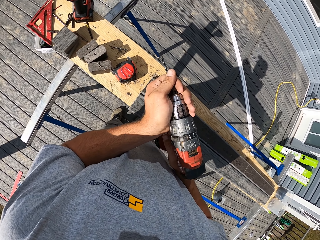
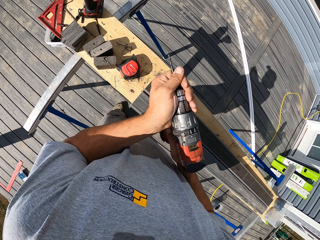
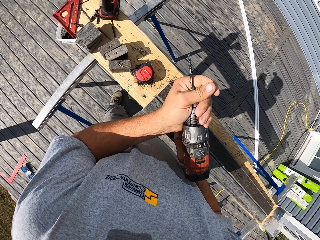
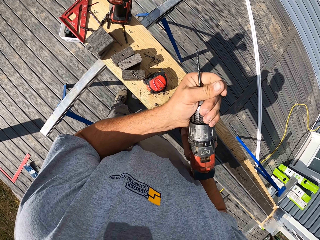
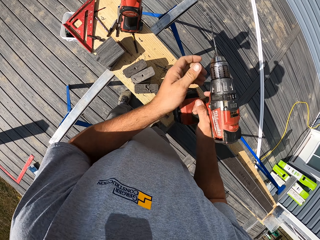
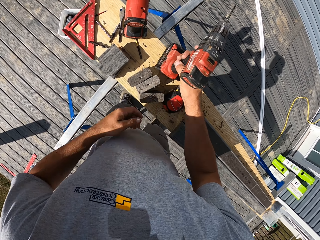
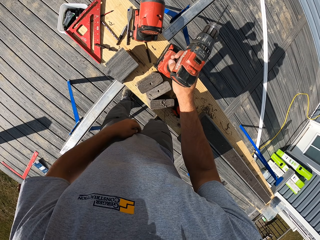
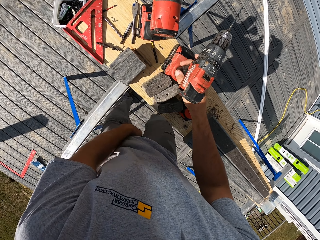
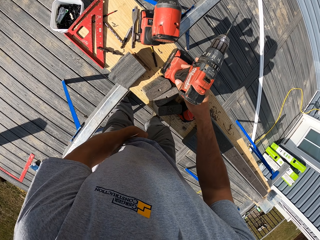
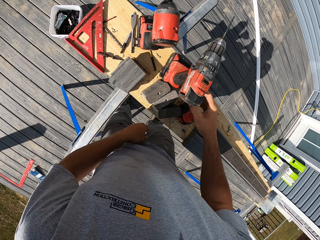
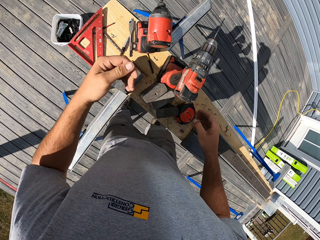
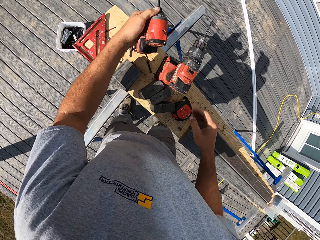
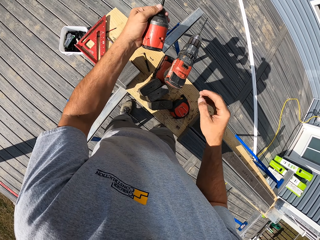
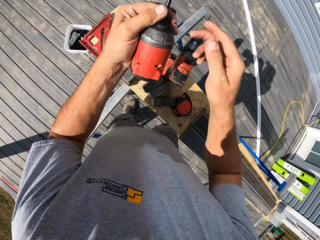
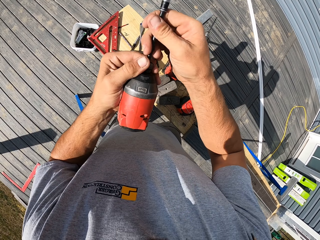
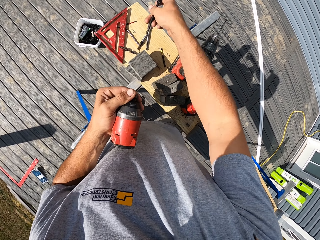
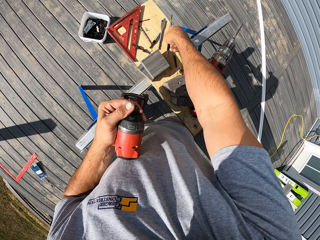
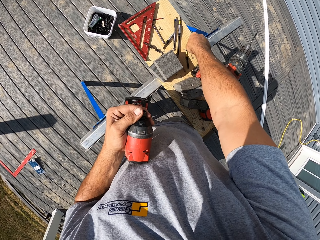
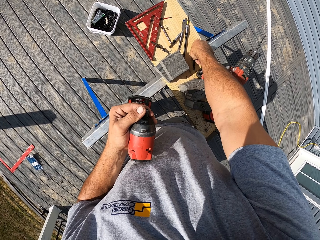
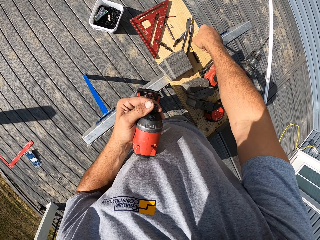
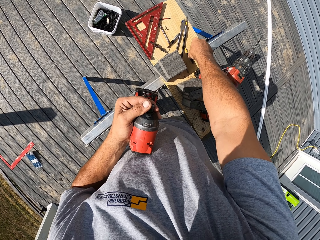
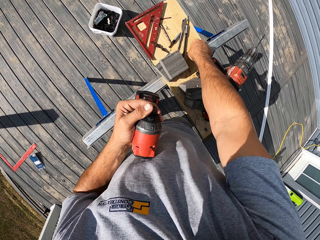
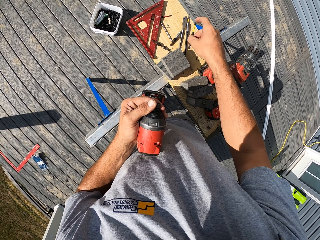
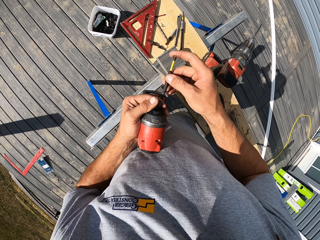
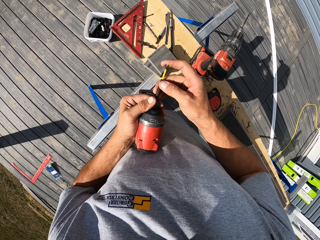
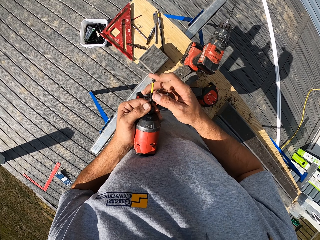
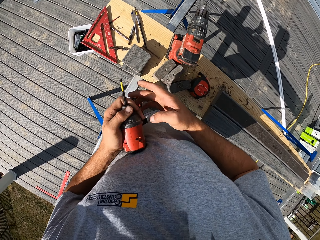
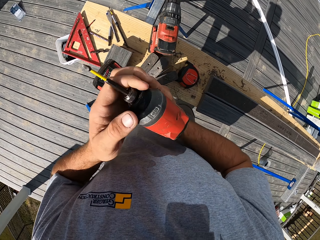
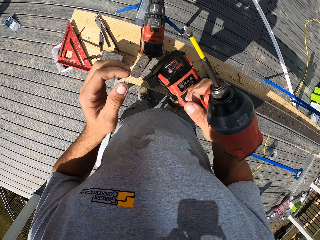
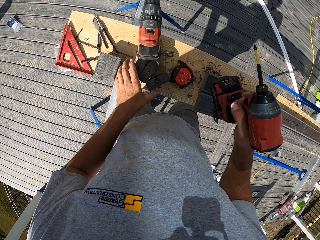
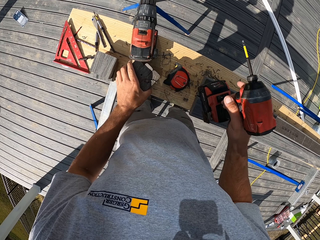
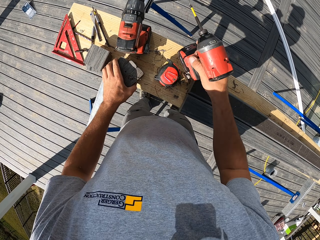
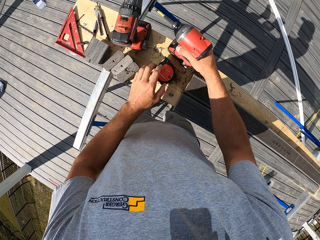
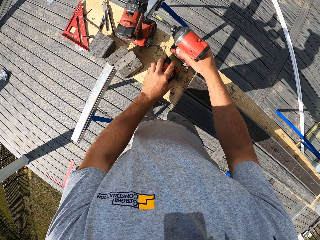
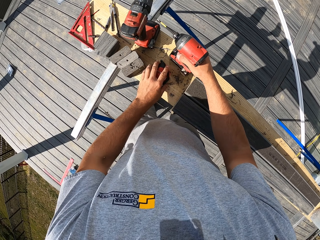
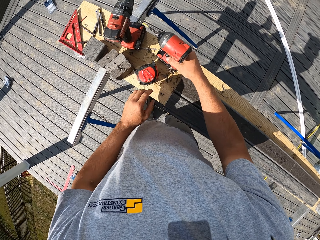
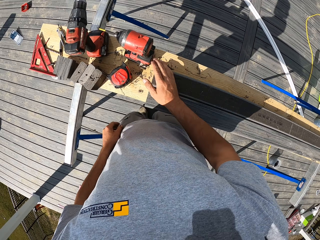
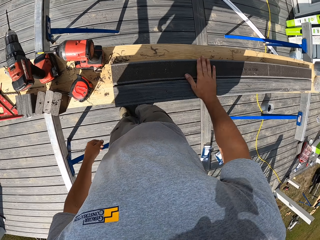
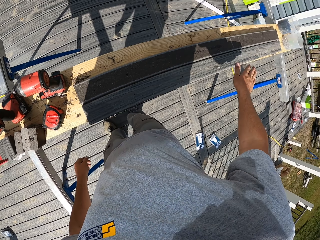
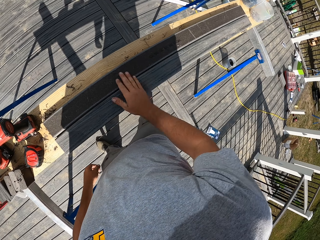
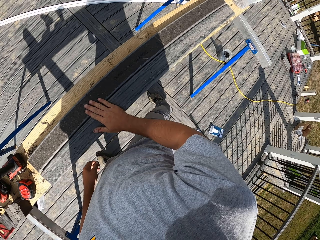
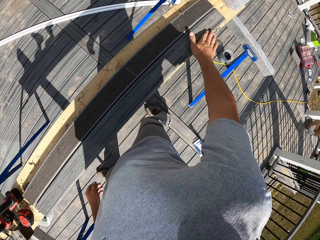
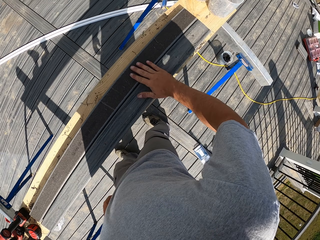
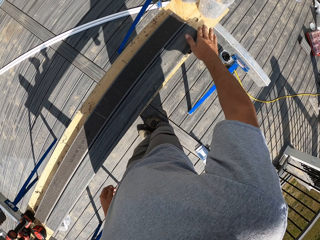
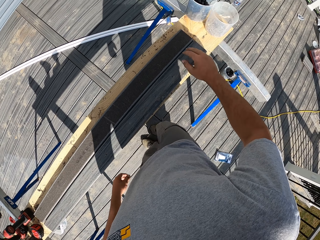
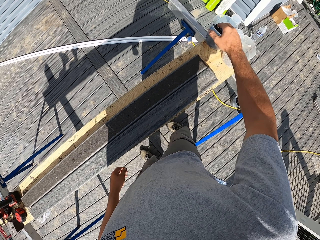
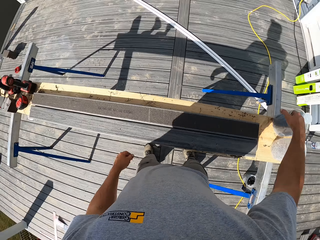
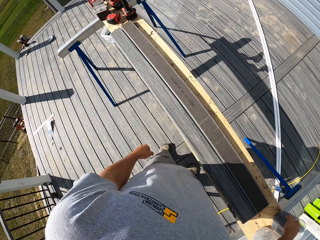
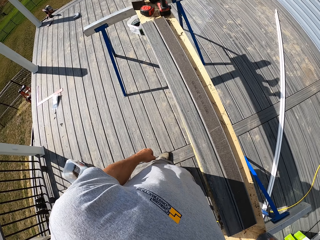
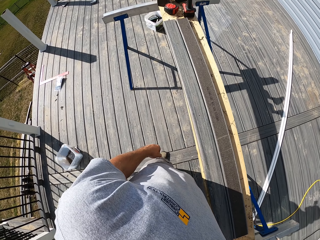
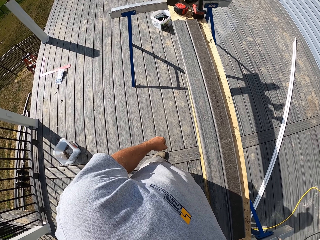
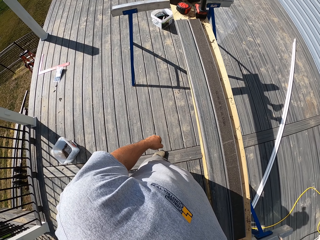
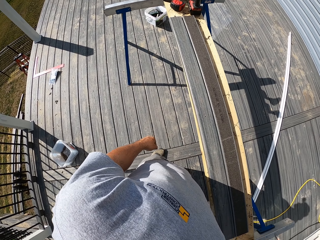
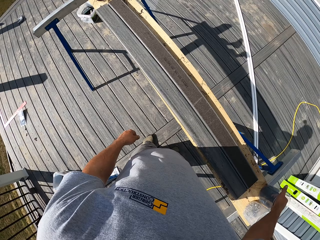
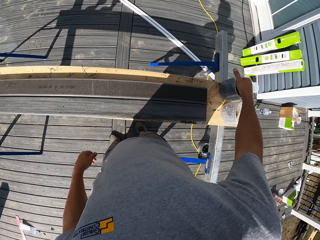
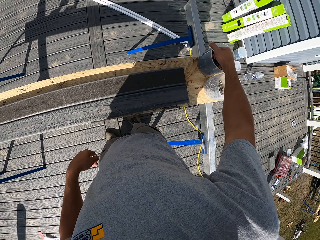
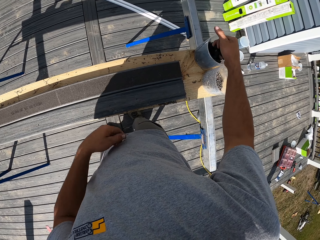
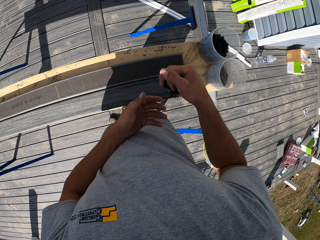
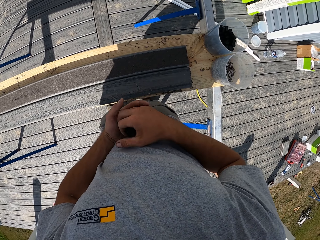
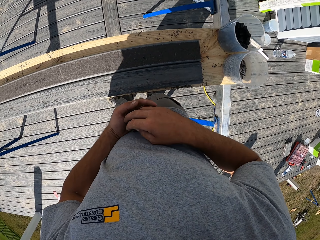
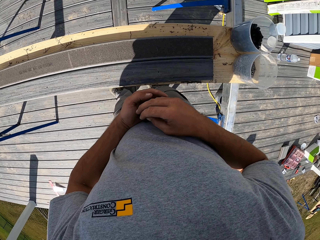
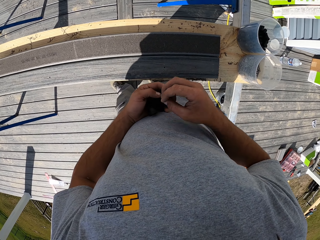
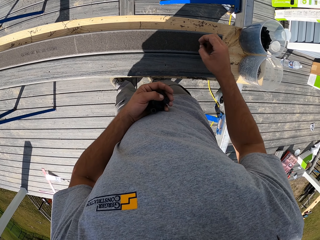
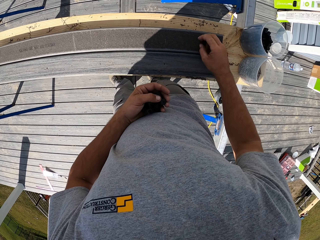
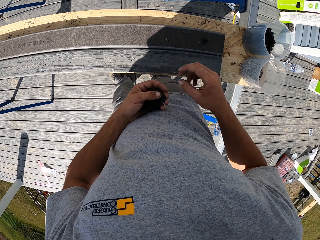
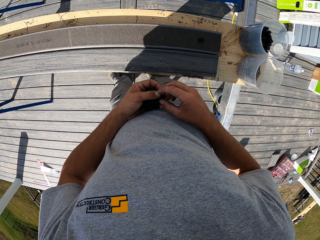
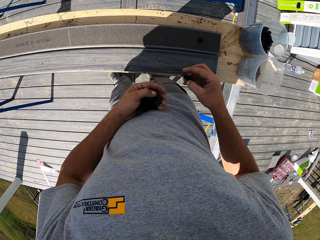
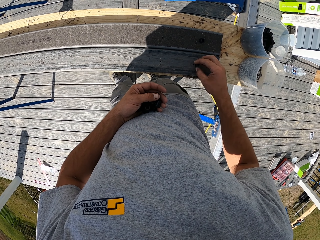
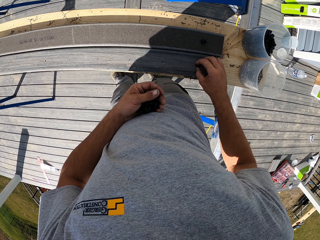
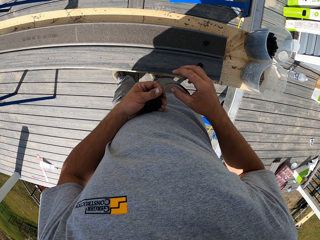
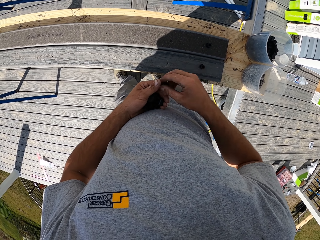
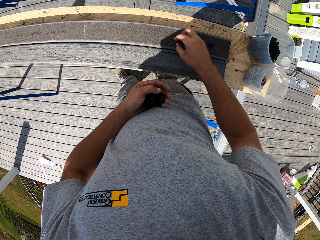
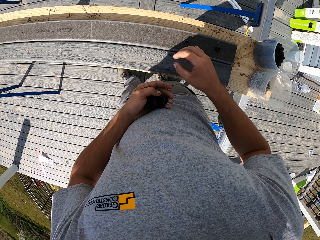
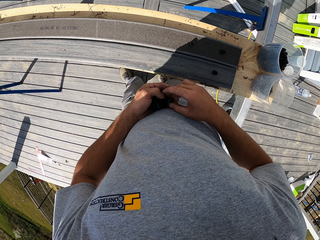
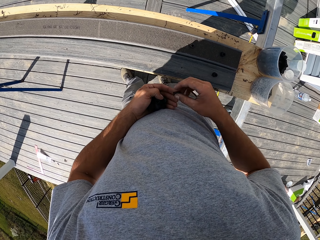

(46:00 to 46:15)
The camera wearer puts down the drill bit machine. They pick up a nail gun, remove something from the nail gun and pick up something. They fix the nail gun. They hold the pieces of wood. They put down the nail gun. They wipe the wood with the hand. They look around. They pick something from the container. They drop something on the wood. They arrange something on something.

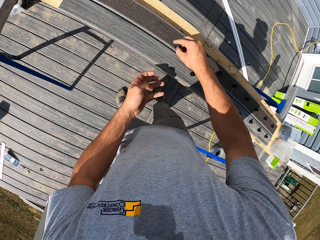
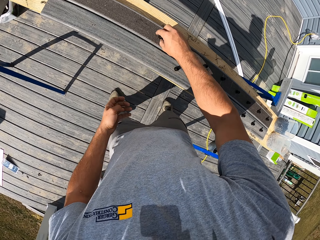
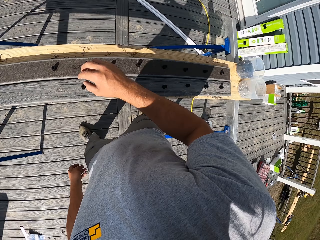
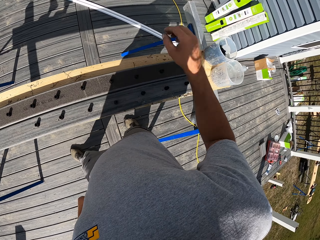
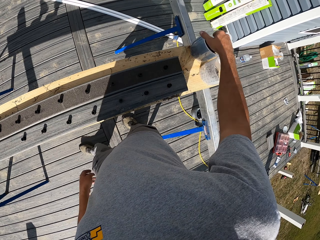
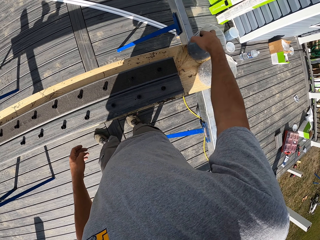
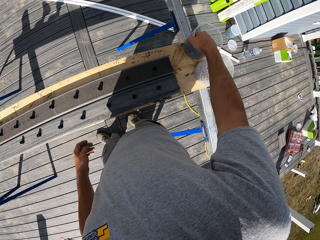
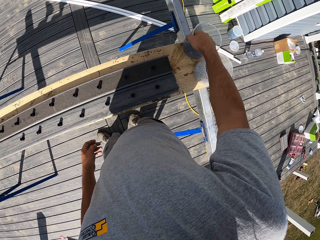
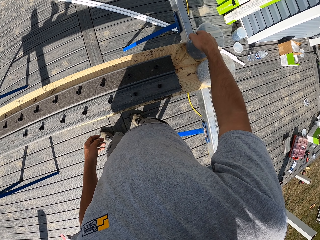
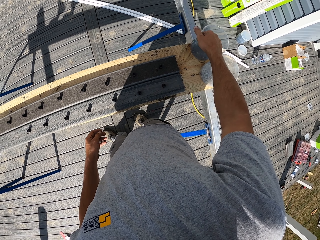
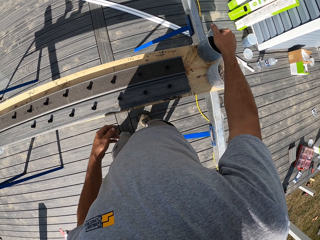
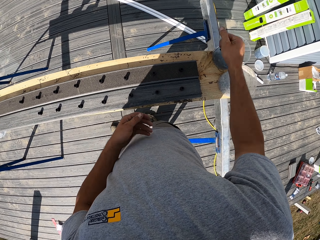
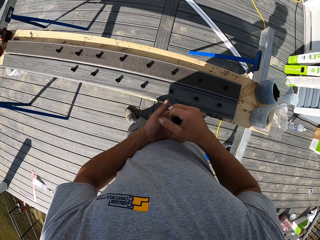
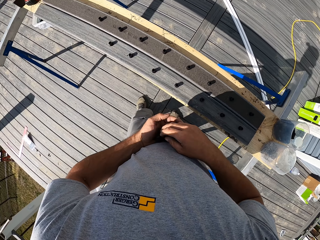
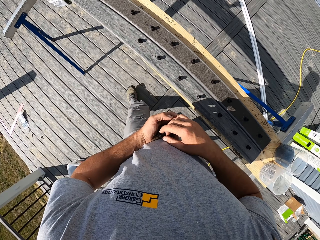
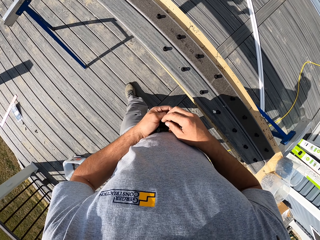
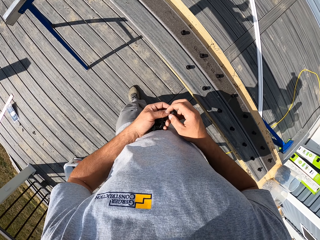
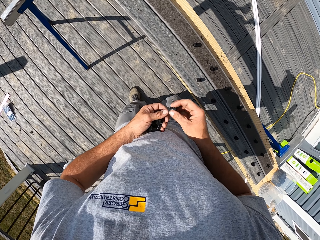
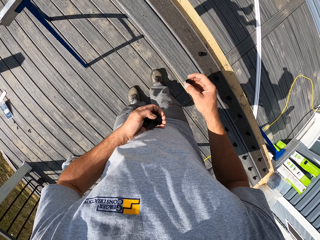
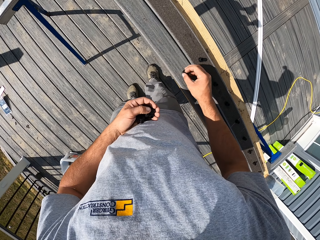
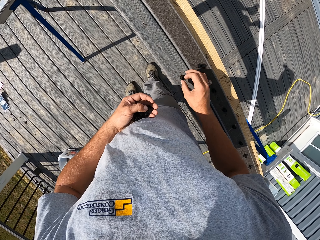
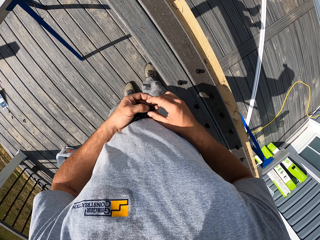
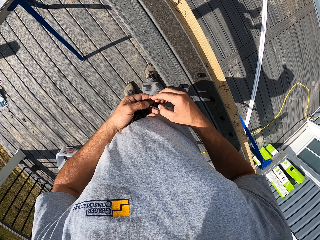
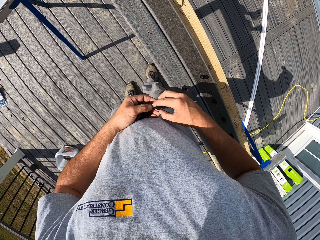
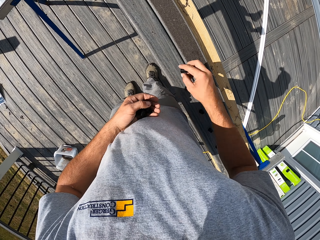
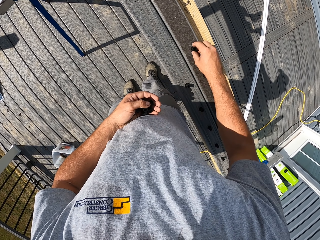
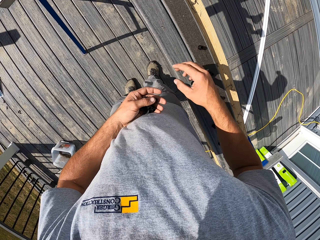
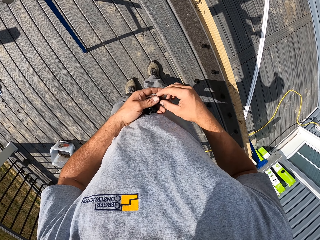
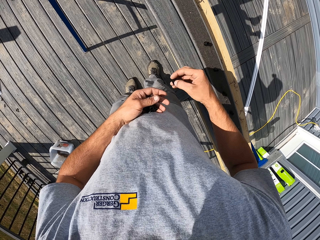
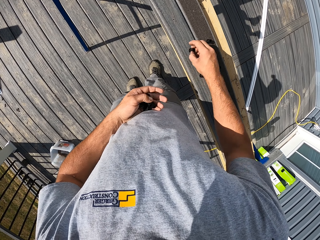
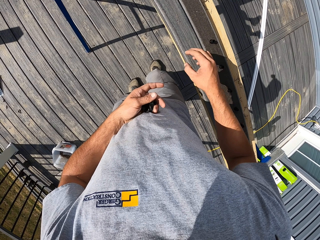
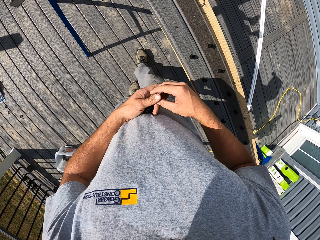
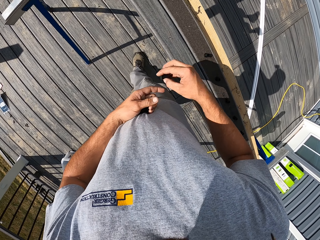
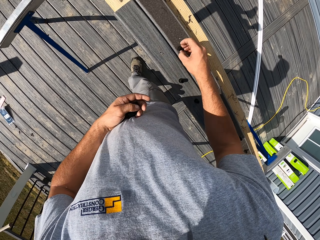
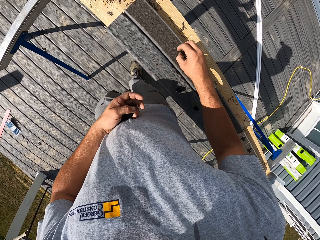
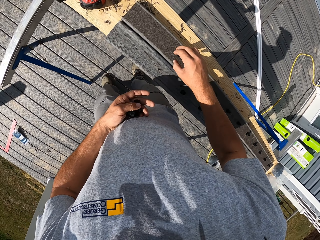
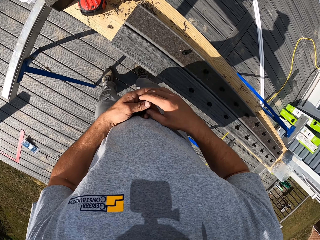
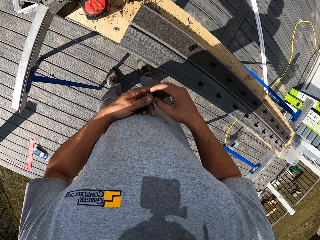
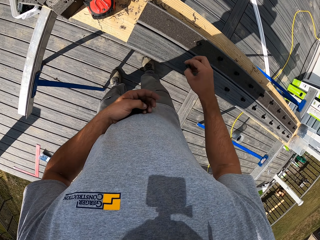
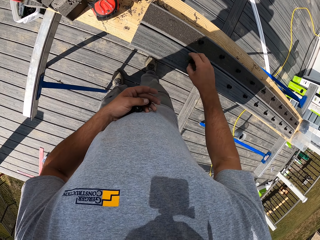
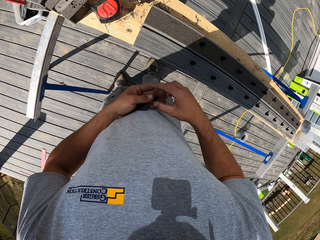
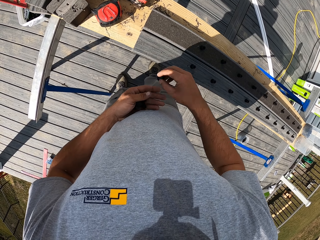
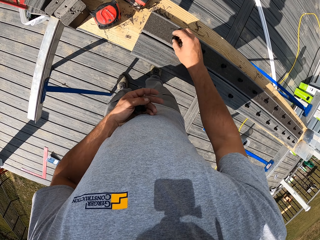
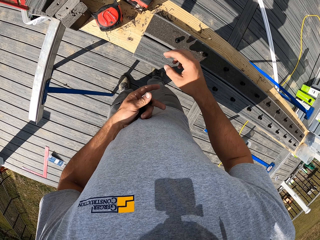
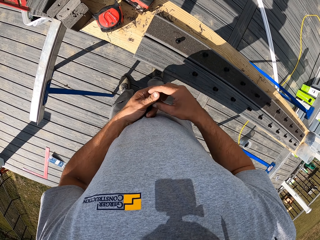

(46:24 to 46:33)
The camera wearer picks something from the container. They drop something on the wood. They arrange something on something.
